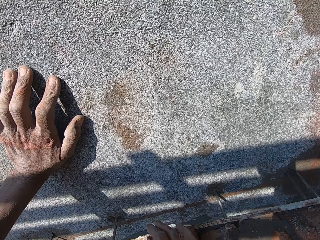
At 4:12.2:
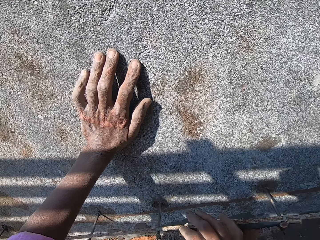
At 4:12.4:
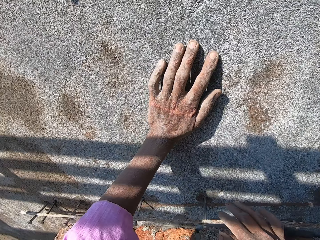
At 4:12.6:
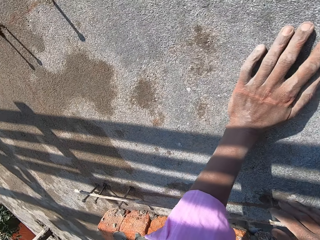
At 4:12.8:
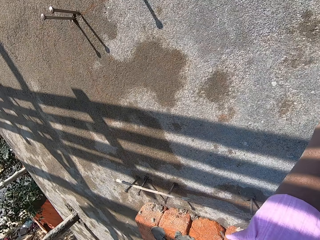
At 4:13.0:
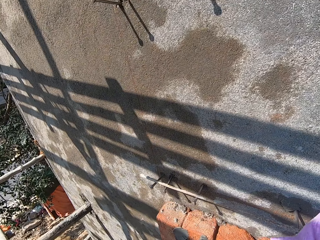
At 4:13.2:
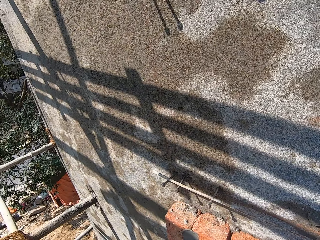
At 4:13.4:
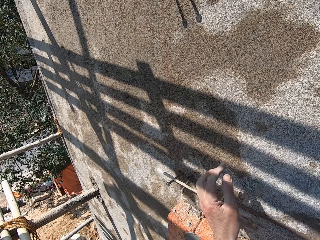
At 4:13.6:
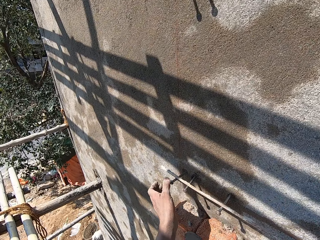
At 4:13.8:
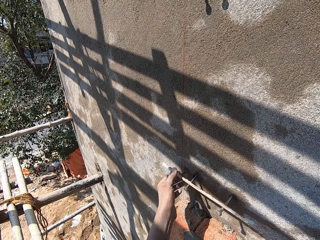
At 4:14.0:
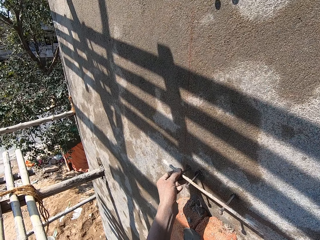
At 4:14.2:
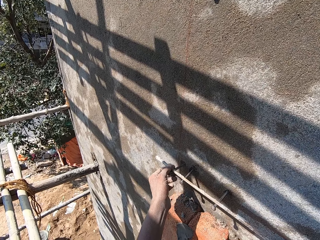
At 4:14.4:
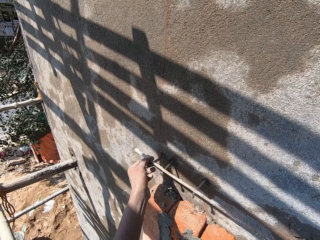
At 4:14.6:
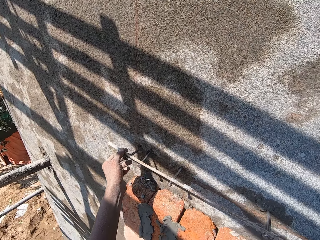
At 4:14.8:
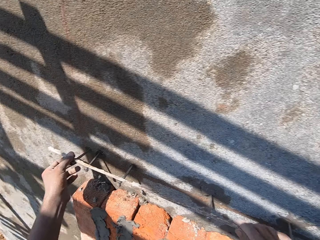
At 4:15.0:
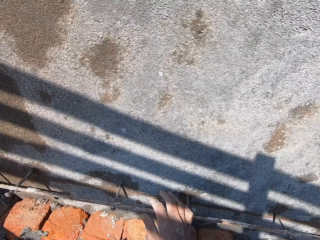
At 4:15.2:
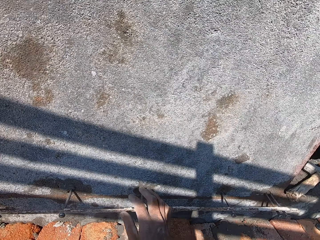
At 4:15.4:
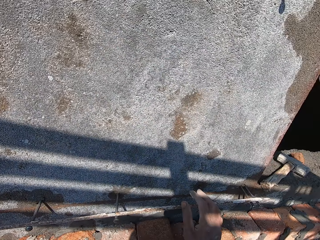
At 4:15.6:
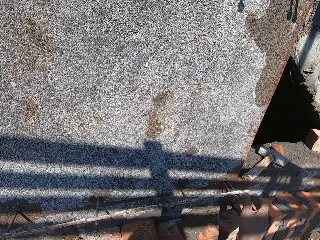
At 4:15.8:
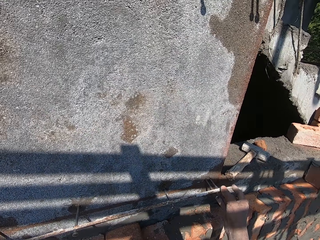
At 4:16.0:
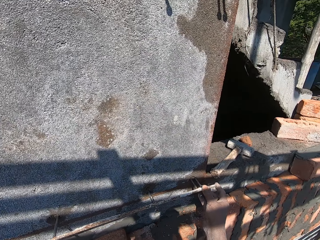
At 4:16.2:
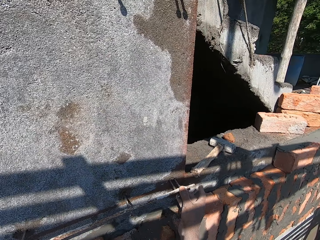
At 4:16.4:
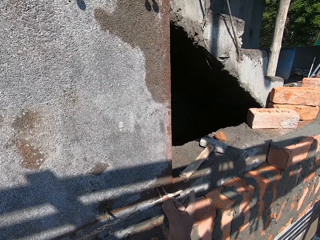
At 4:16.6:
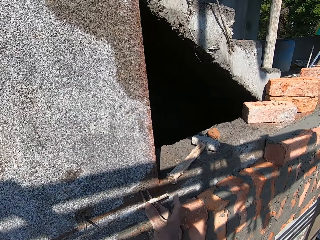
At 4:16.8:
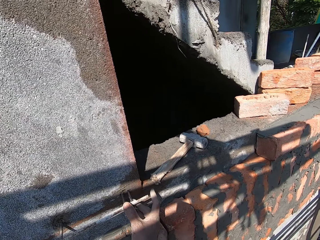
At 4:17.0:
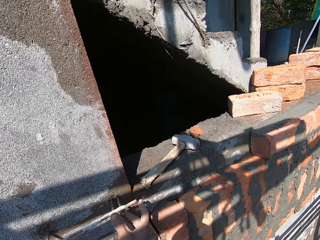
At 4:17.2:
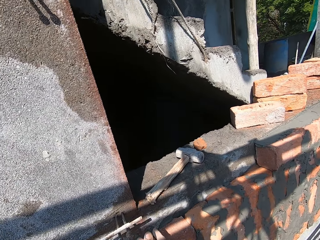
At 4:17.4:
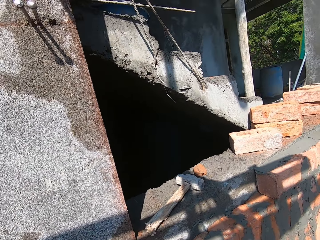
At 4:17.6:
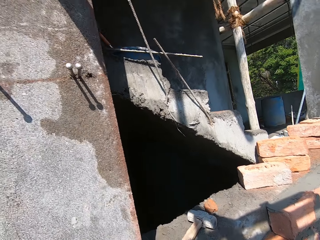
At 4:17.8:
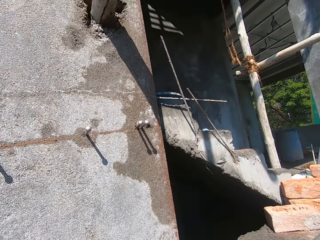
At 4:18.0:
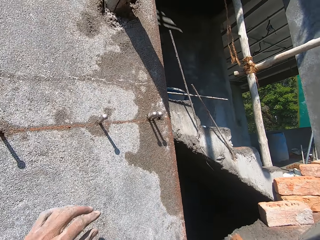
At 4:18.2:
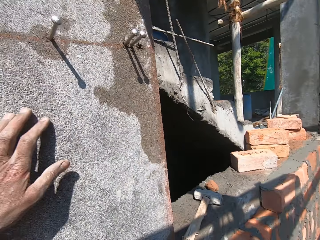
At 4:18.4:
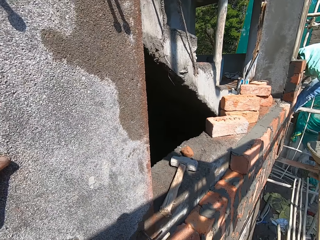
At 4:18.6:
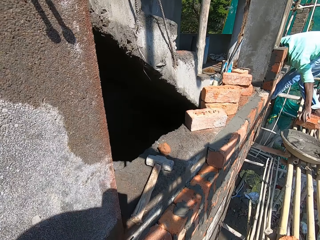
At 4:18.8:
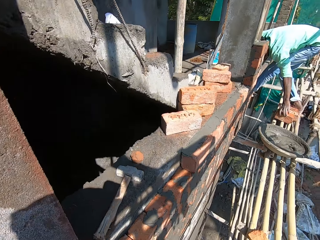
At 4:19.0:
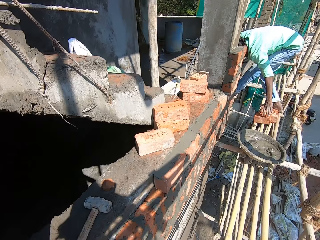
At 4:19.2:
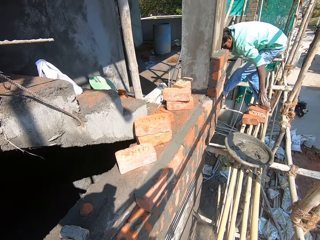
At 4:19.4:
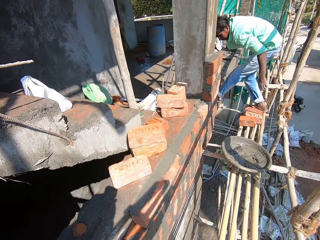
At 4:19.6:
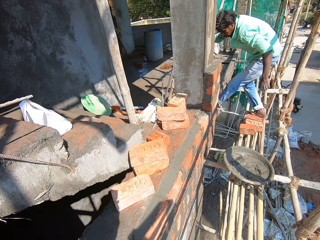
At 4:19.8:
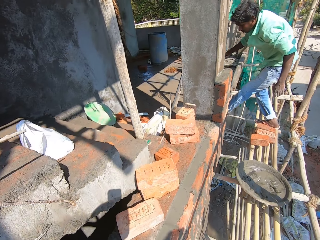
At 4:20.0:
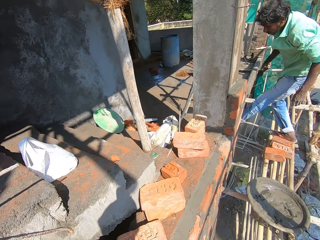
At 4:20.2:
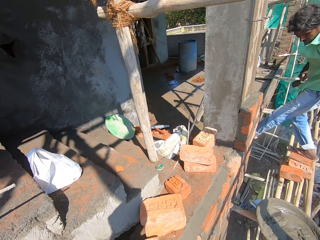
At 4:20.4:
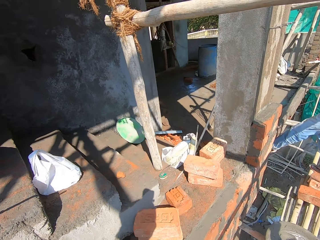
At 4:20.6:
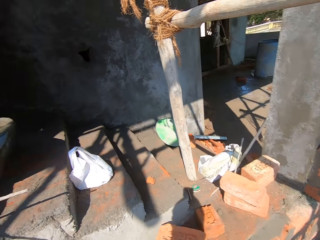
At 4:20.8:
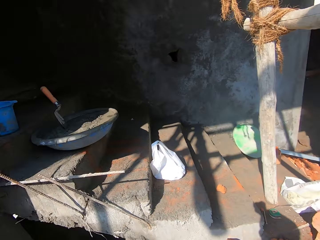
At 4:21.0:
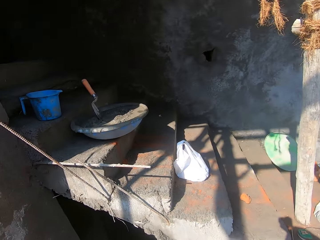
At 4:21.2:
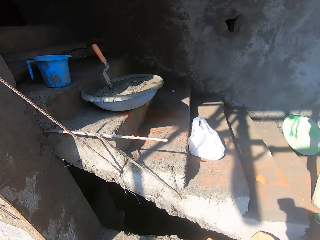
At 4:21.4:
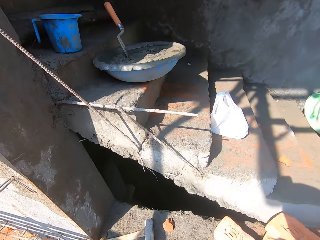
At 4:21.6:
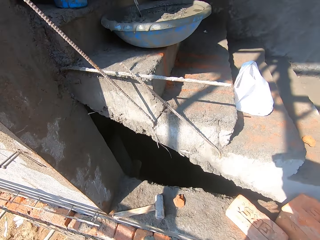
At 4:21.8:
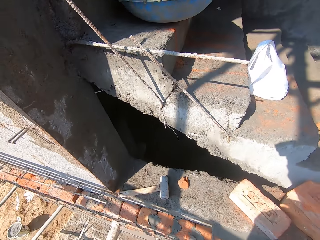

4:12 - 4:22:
The camera wearer adjusts the iron rod on the nails on the wall with his hands. He puts a hand on the wall. A man places a brick on the wooden scaffold with his left hand.

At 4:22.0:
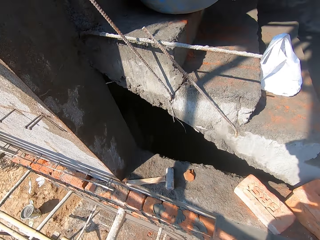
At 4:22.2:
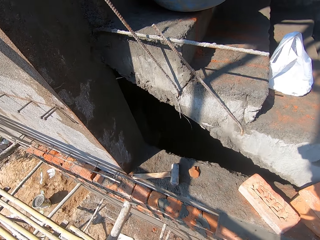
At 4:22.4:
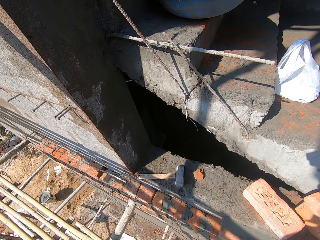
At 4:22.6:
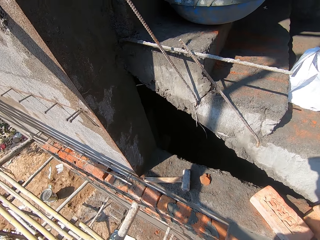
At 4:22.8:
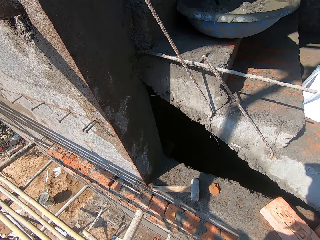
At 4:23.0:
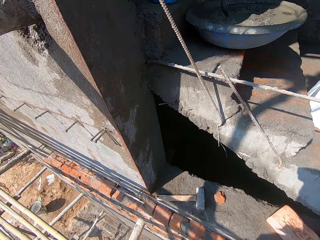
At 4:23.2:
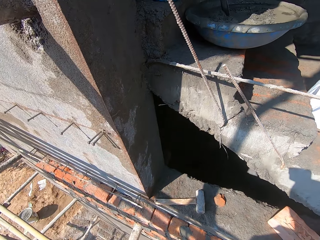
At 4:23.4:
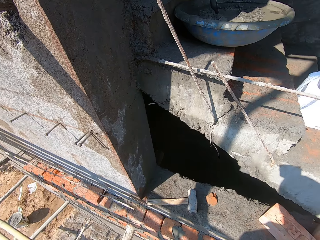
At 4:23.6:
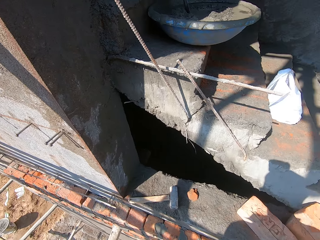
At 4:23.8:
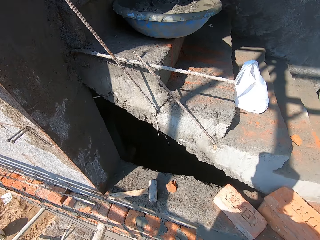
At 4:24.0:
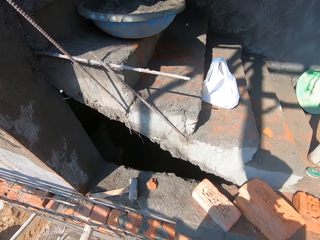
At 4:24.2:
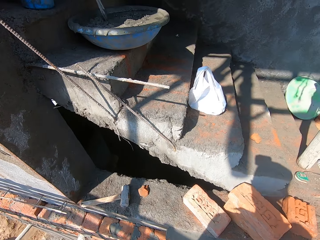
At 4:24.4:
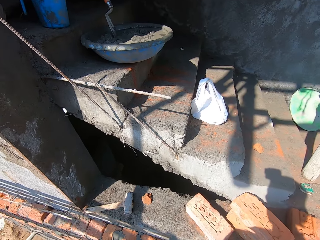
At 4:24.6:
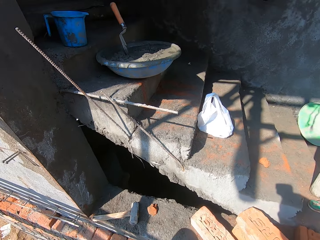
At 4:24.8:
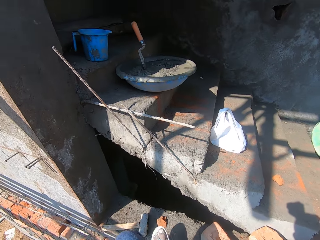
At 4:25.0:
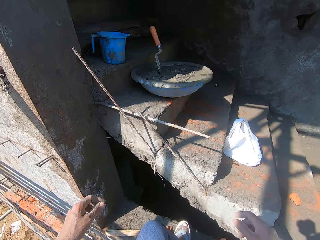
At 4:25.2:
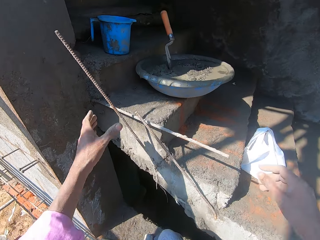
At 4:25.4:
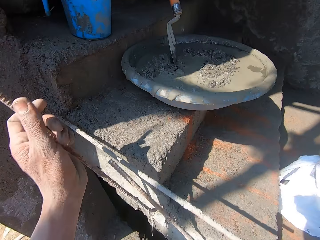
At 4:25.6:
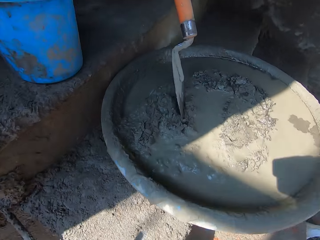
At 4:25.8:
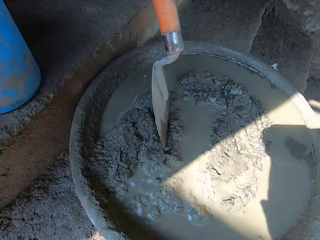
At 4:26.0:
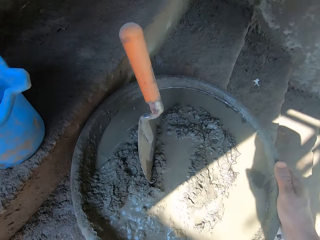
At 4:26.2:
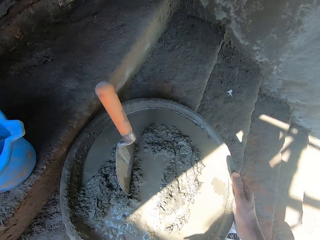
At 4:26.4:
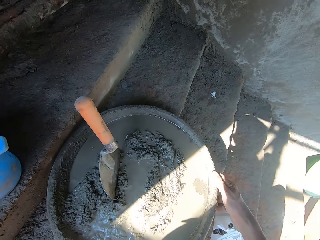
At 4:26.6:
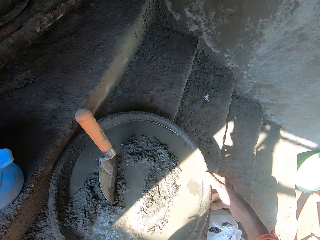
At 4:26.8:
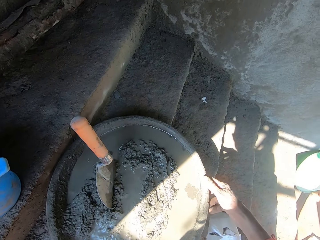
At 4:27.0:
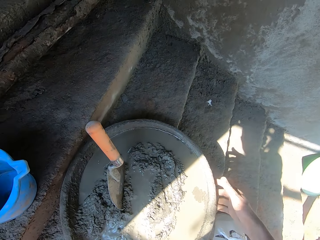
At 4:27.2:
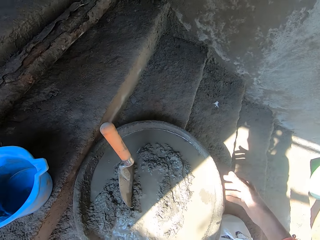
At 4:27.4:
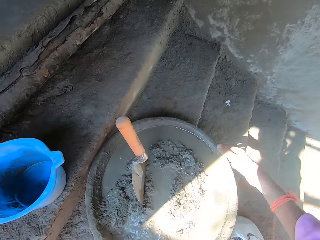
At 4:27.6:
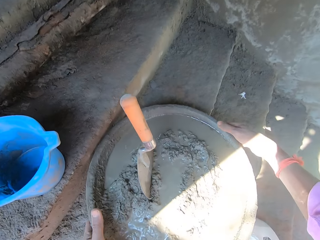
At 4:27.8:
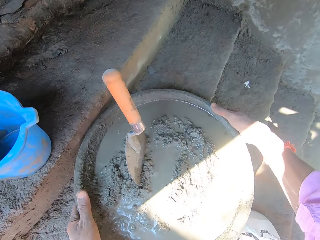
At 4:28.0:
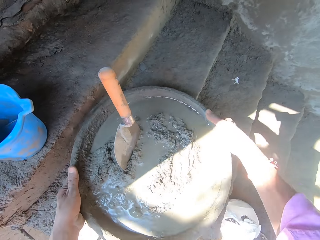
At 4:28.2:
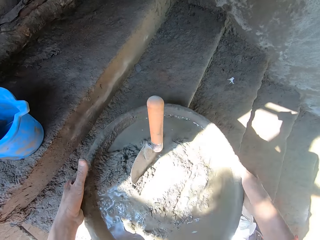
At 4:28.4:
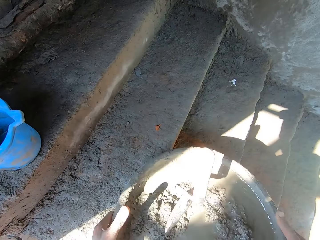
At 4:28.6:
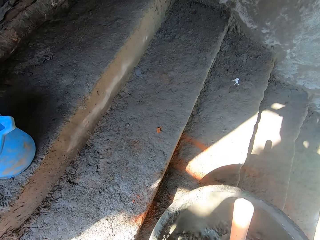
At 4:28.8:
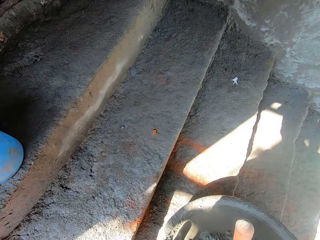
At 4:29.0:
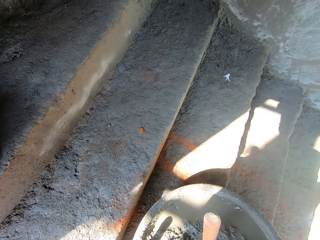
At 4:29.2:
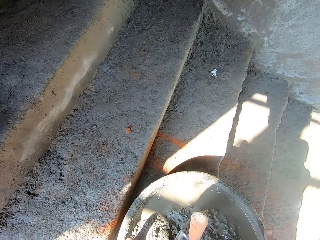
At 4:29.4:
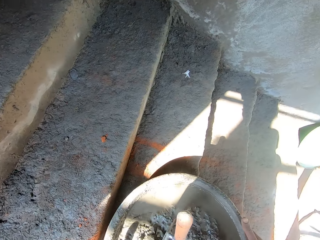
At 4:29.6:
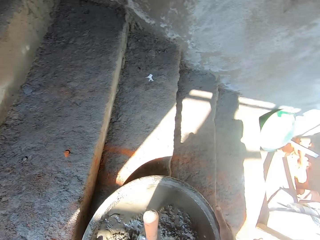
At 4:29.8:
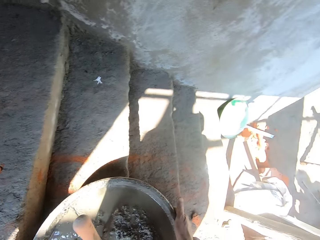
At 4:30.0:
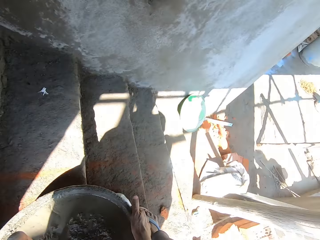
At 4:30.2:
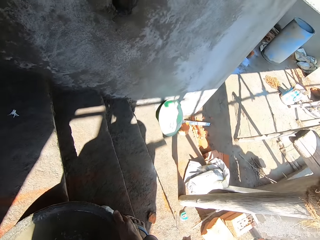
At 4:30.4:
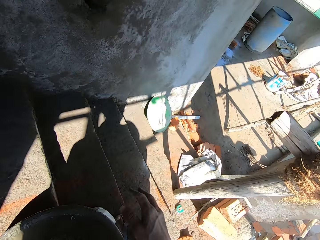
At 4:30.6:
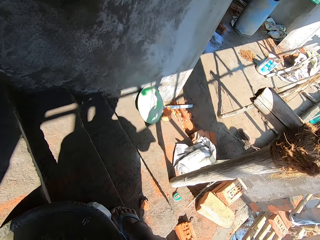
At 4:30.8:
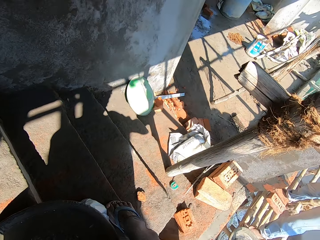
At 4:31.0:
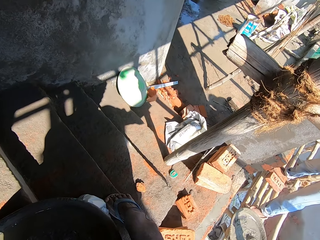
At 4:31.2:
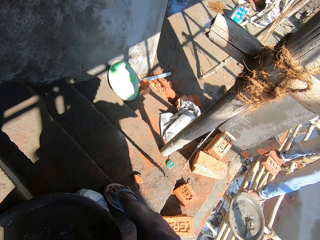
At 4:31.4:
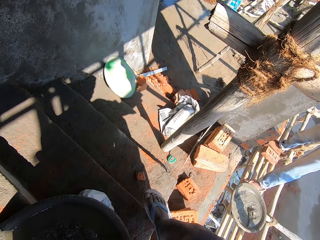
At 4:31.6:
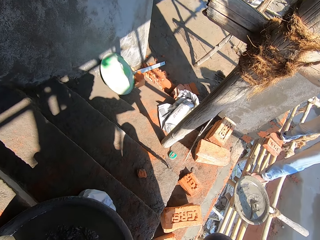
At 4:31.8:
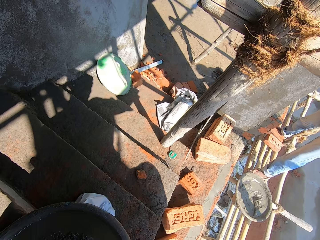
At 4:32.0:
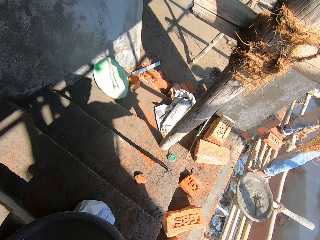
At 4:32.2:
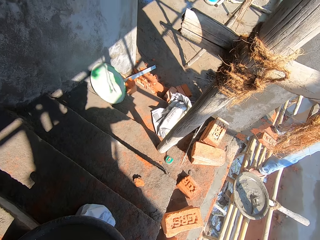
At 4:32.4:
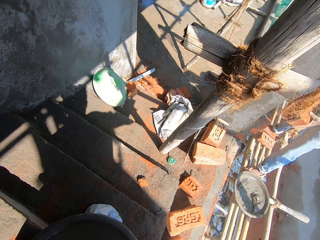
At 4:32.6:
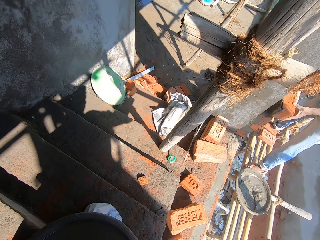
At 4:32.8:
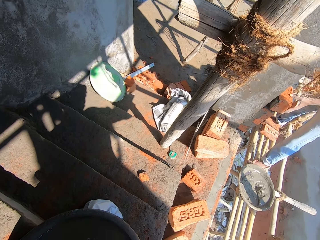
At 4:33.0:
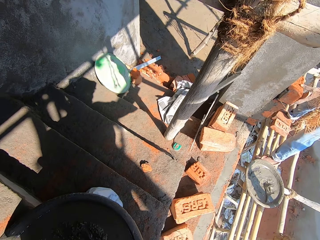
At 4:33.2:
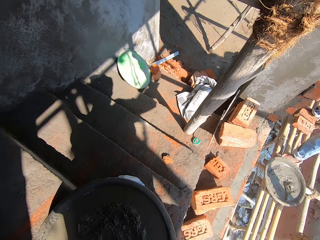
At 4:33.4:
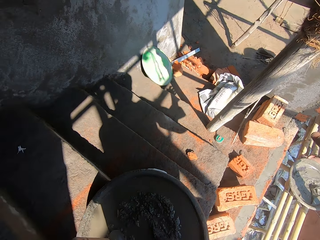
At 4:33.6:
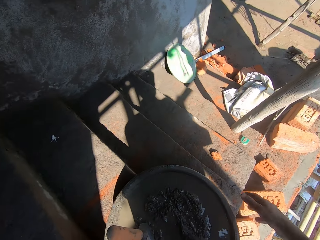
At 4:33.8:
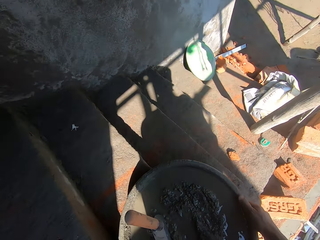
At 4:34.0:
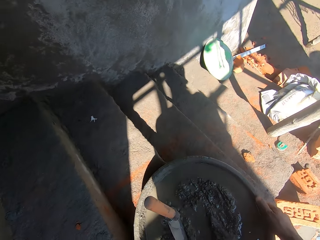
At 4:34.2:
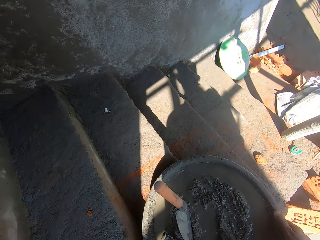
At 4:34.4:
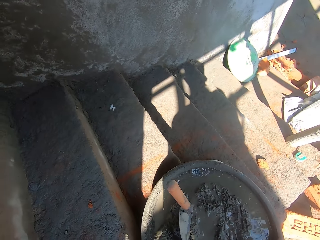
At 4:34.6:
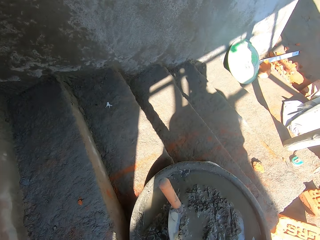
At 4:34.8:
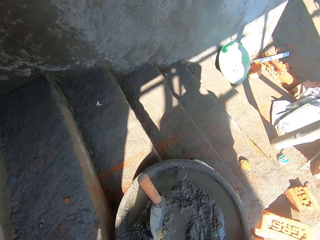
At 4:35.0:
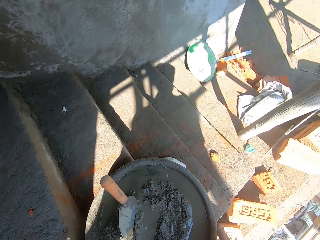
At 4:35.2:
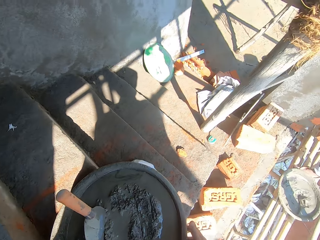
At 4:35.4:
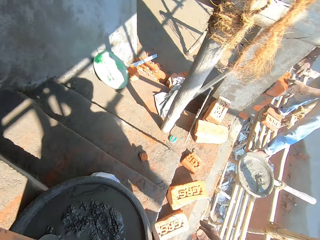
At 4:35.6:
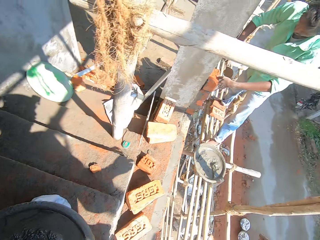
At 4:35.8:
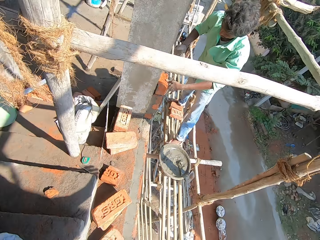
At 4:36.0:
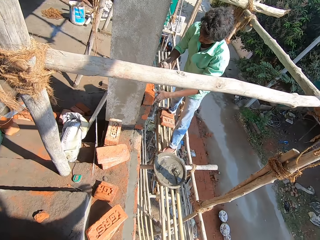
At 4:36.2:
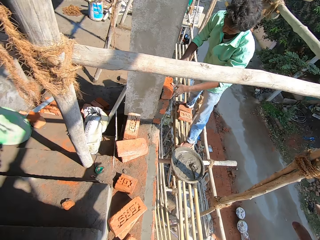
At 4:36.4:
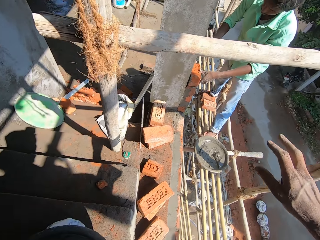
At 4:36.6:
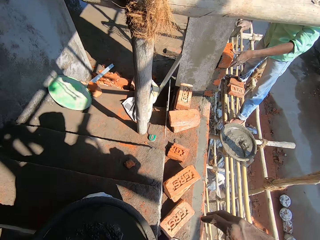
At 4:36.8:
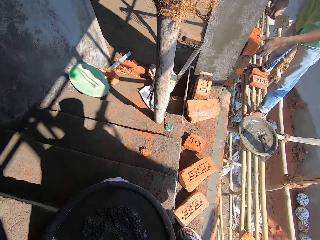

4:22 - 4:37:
The camera wearer spits saliva. He steps on the wall. He holds a metal with a hand. He touches a bowl on the staircase with his right hand. He touches the nylon on the staircase with his left hand. He moves the bowl on the staircase with his hands. He picks up a metal basin with hands. He puts down the metal basin. He moves a hand. He moves a leg. A man places a brick on the wall with his left hand. The camera wearer adjusts the bowl on the staircase with his hands. The man spreads mortar on the bricks on the wall with the trowel in his right hand. The camera wearer moves a hand.
